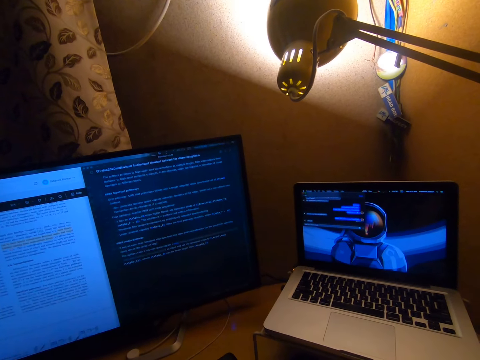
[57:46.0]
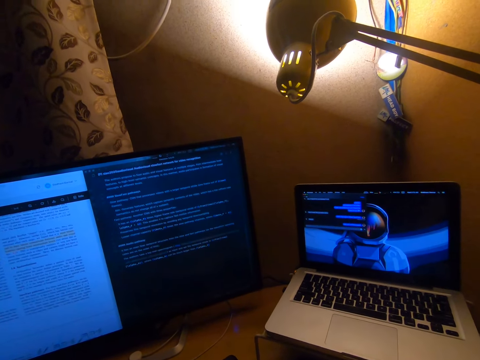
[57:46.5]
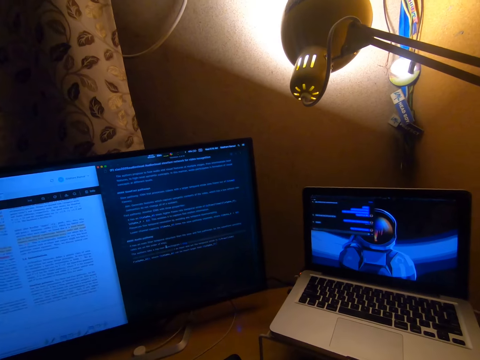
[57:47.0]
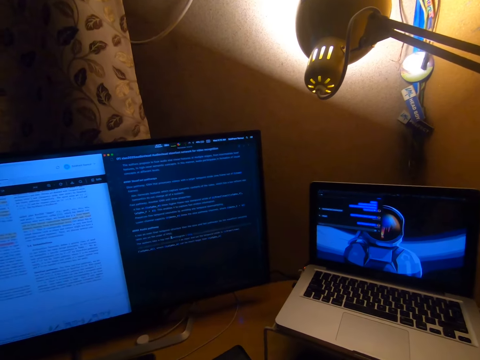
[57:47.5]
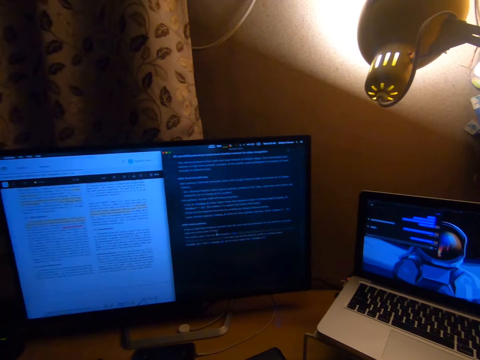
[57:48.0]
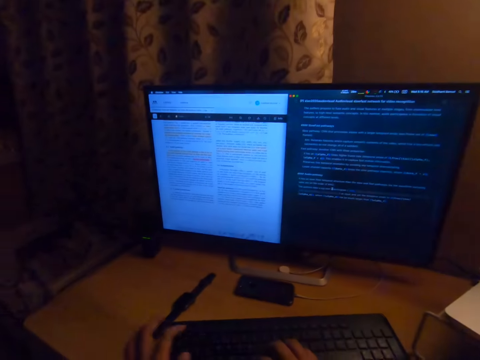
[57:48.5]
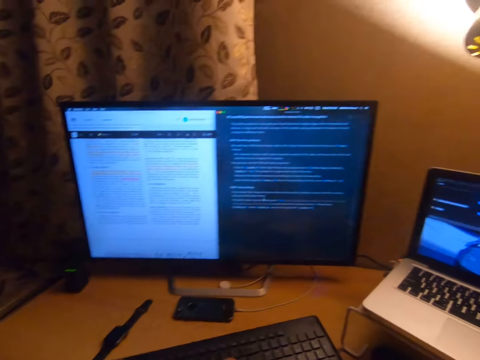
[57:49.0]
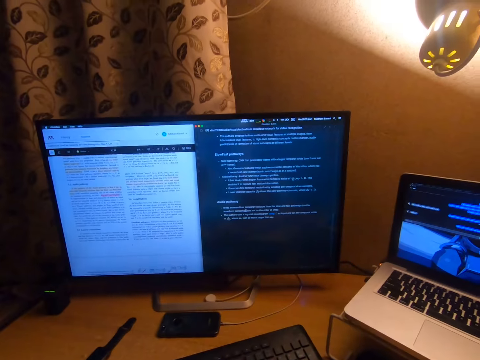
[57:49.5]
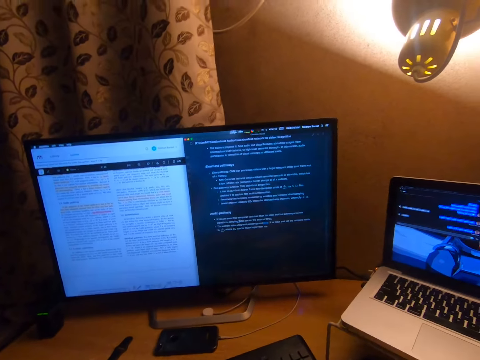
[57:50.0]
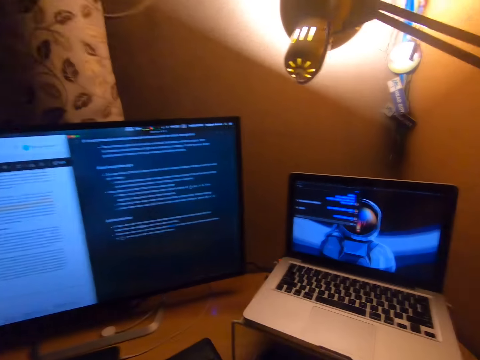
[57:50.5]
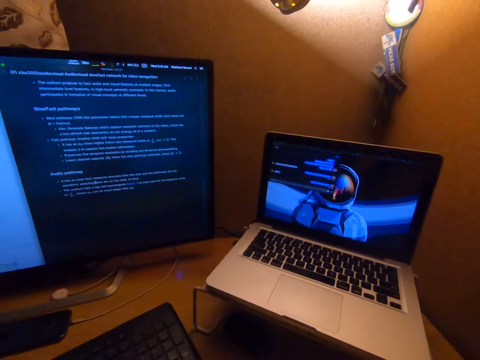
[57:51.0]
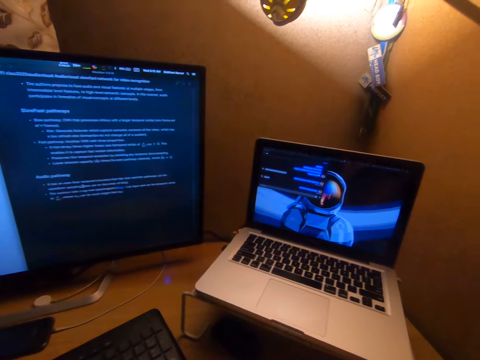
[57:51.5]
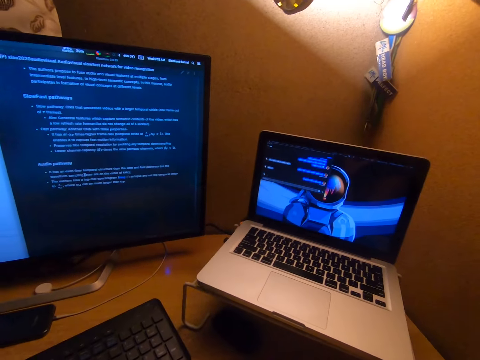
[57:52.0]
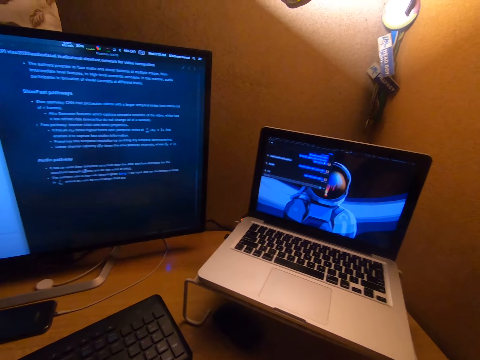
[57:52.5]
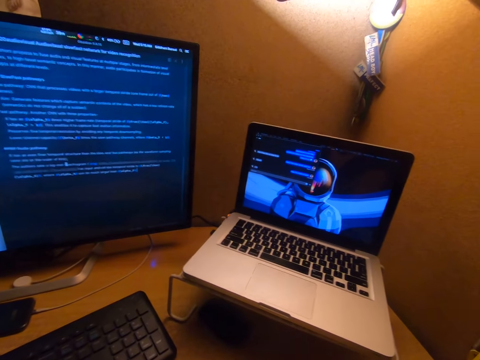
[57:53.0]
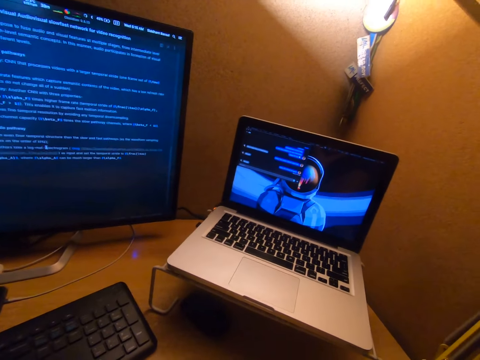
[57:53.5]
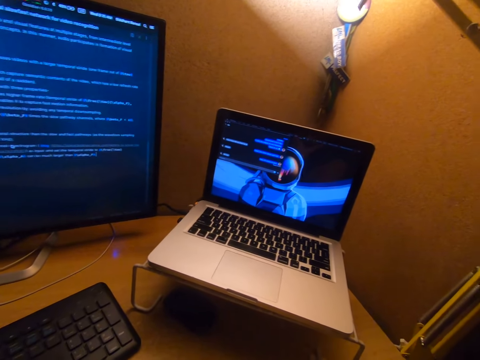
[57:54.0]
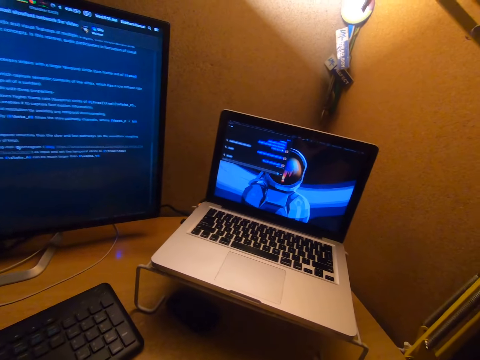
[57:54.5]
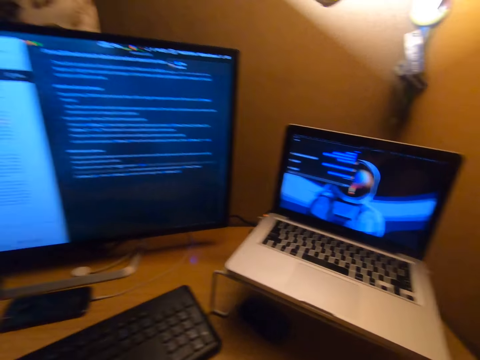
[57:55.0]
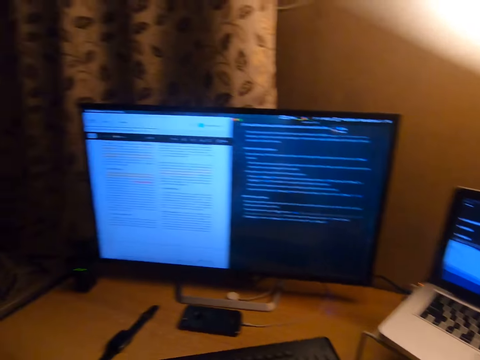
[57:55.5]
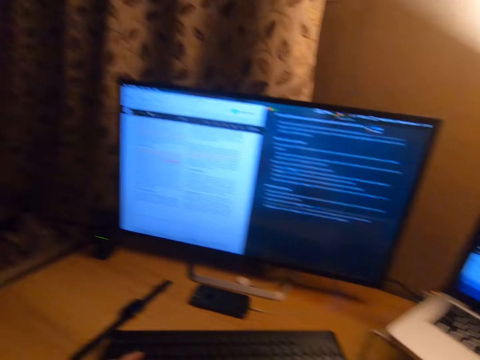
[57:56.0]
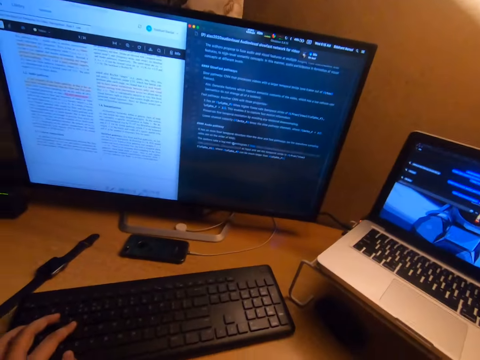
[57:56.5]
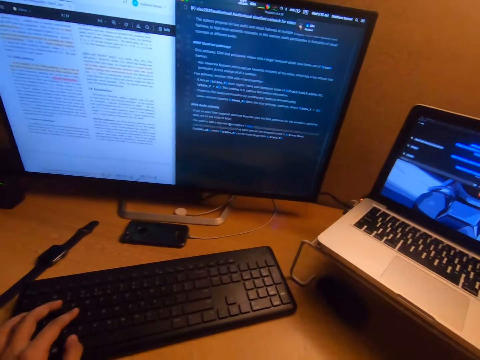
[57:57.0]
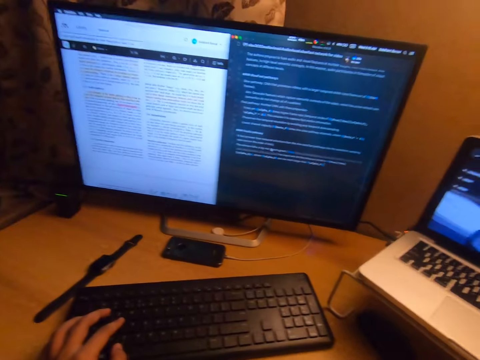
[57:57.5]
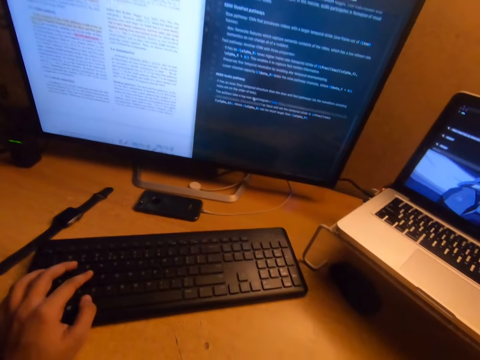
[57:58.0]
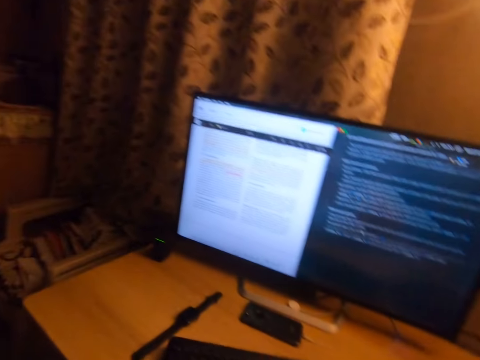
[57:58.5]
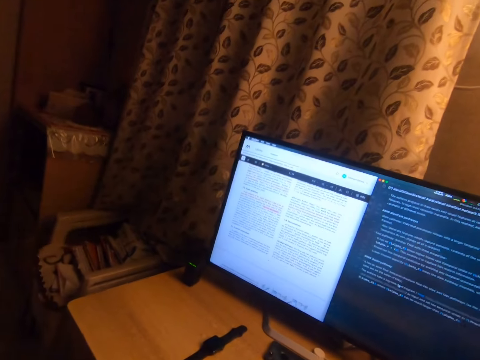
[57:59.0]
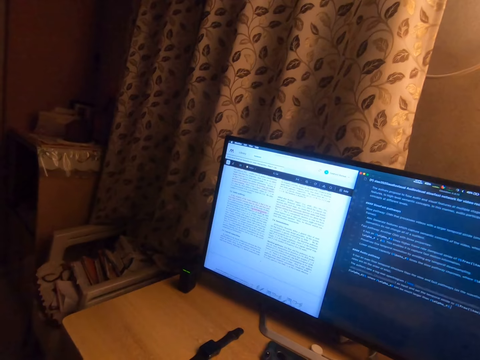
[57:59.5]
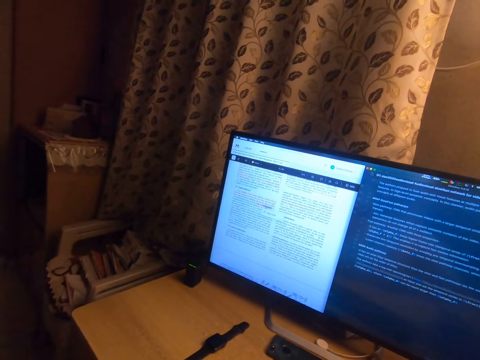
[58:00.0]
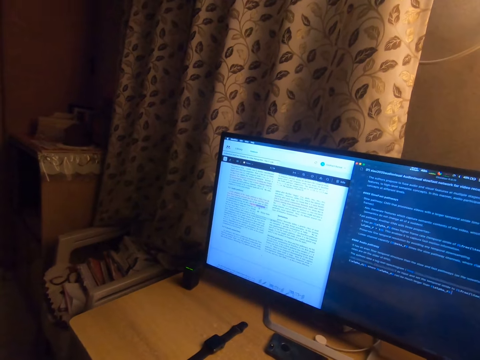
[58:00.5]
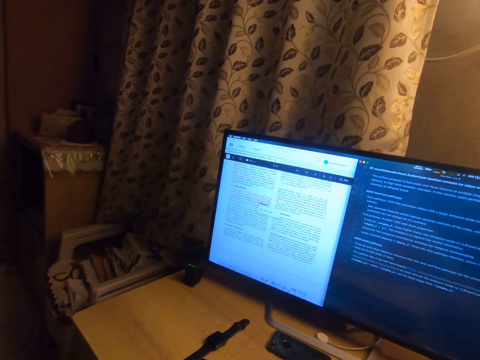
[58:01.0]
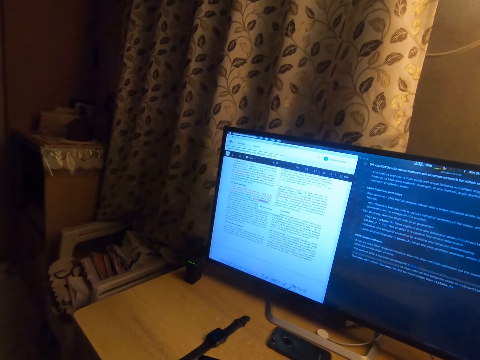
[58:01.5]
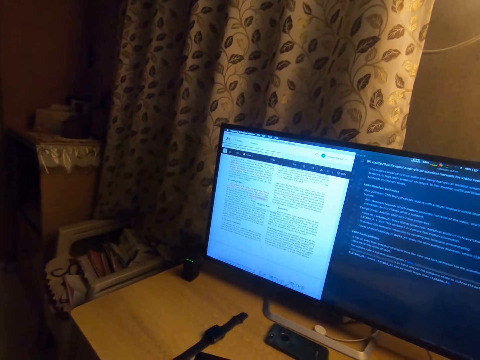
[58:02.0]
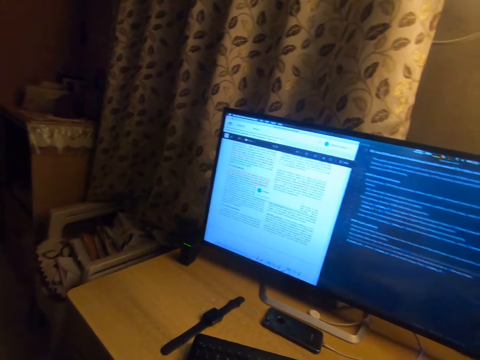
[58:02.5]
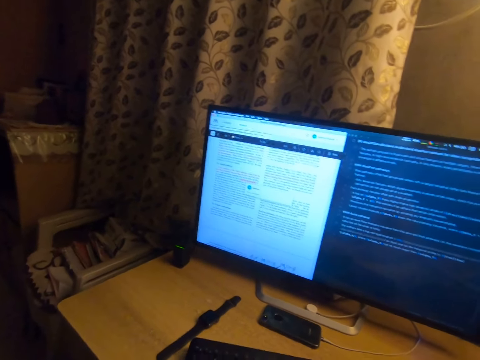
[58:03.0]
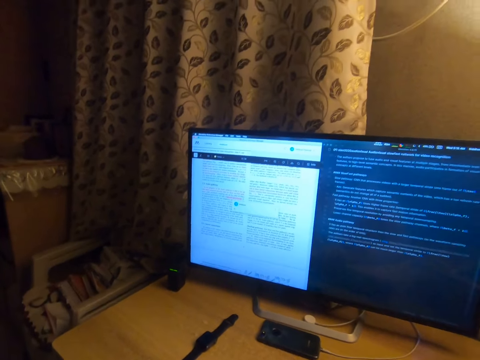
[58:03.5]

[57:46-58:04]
The camera wearer looks at the desktop computer screen. She looks at the laptop. She works on the laptop on the table. She looks at the desktop computer screen. She places her left hand on the keyboard. She looks at the keyboard. She looks at the desktop computer screen.

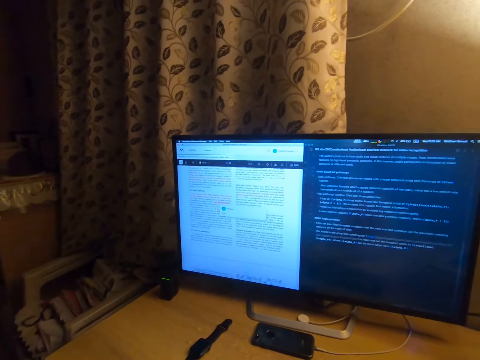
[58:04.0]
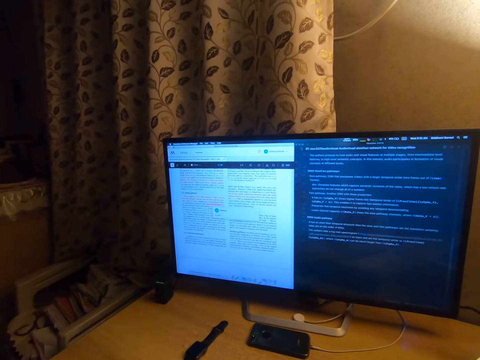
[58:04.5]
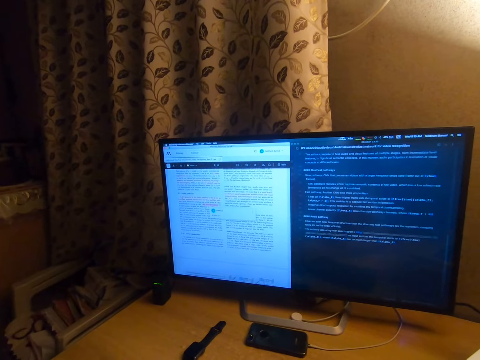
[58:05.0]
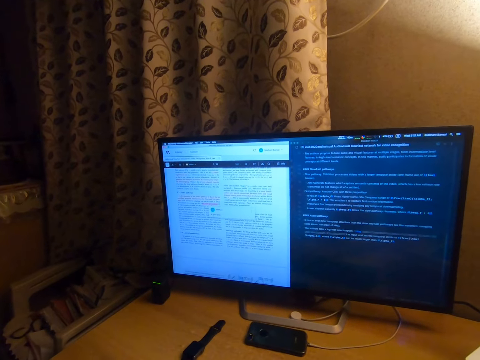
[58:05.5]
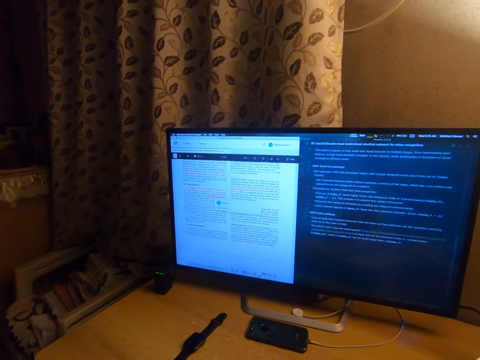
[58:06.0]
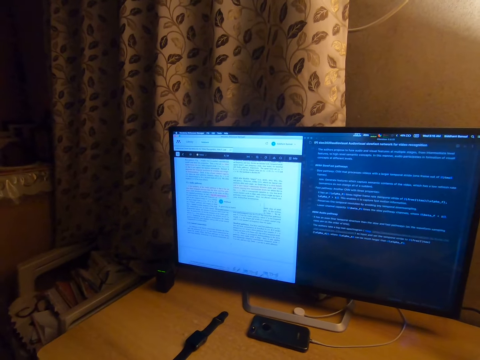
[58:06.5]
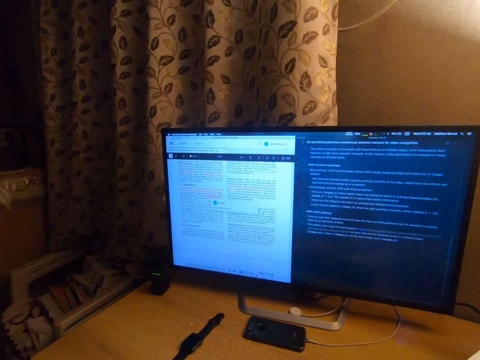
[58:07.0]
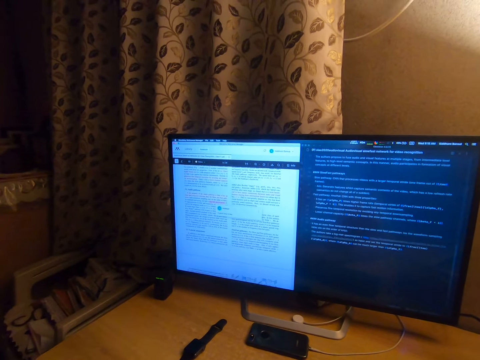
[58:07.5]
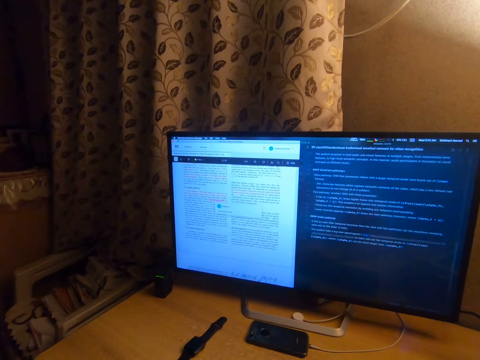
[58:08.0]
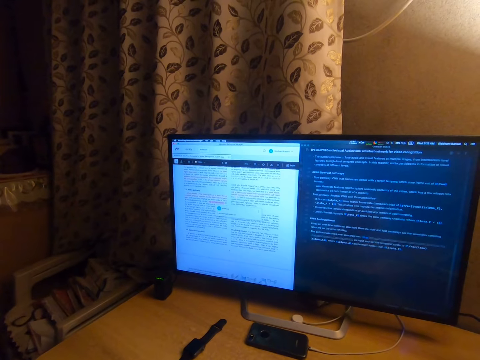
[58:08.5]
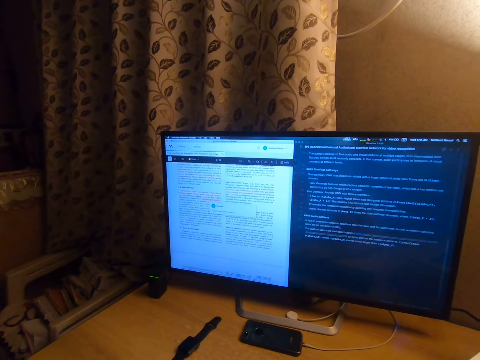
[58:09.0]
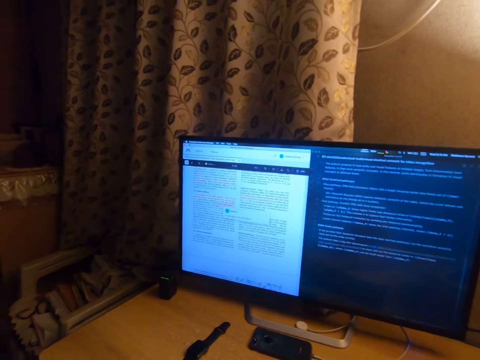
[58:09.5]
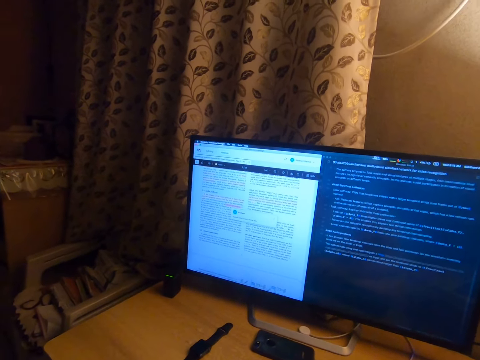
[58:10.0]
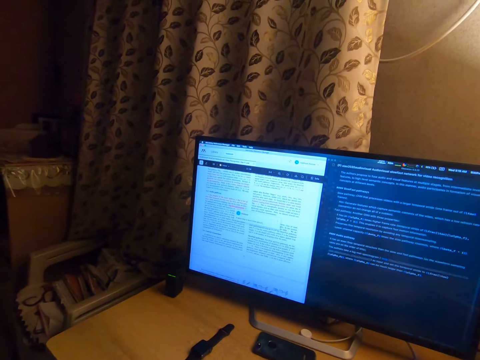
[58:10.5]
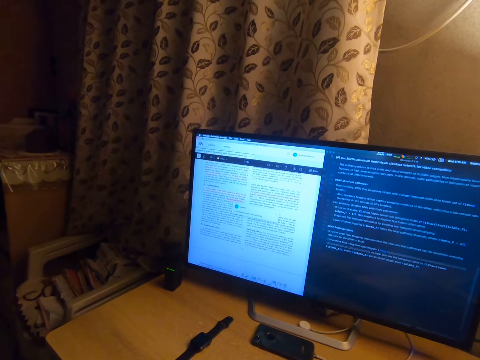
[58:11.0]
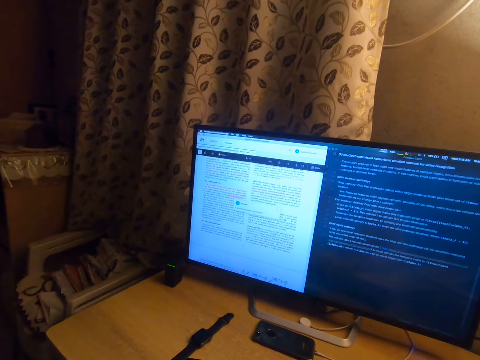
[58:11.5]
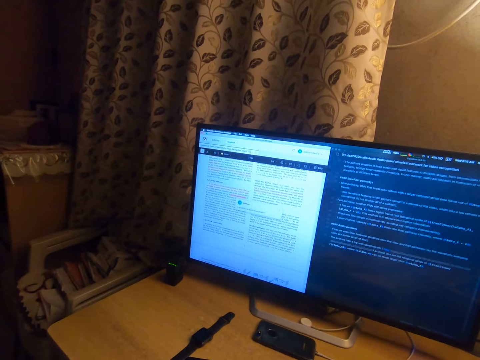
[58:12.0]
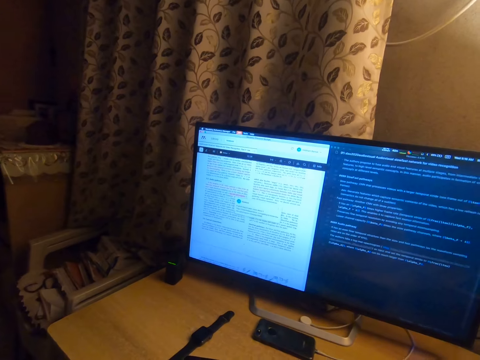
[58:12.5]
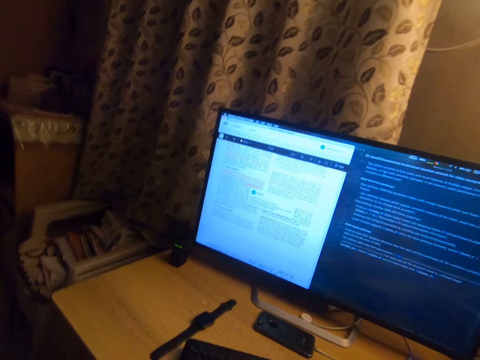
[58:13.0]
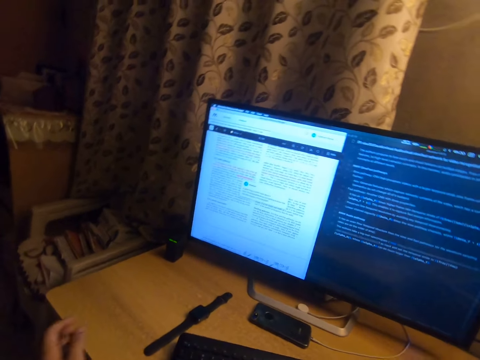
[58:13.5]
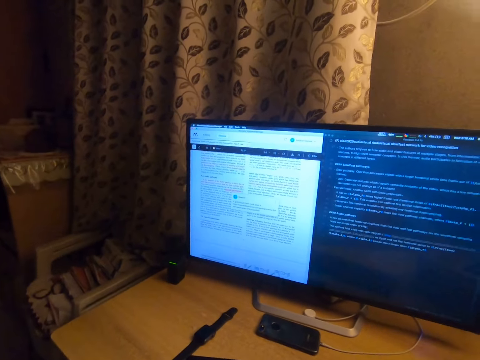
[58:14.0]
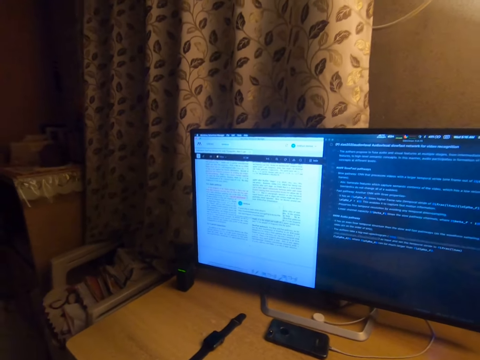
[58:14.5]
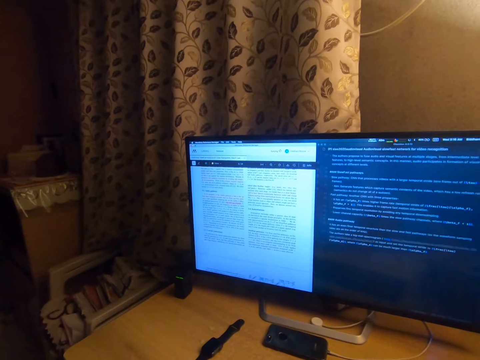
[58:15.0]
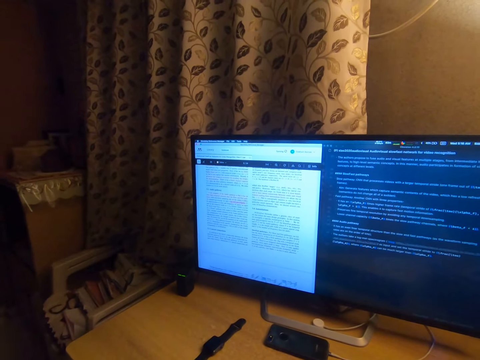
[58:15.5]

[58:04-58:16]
The camera wearer removes her left hand from the keyboard on the table.
